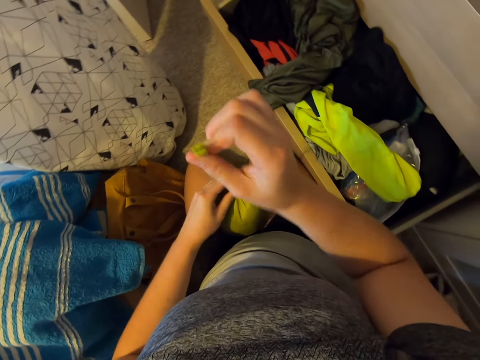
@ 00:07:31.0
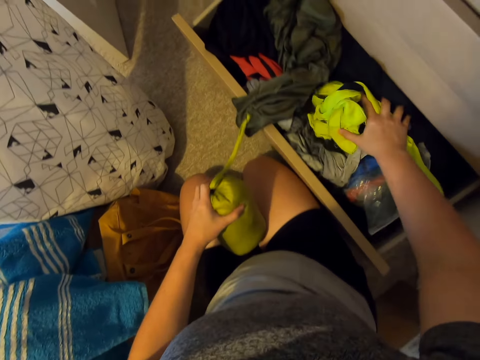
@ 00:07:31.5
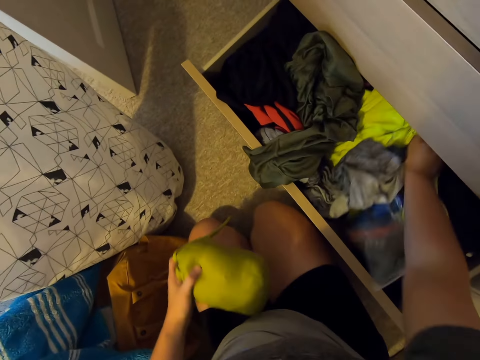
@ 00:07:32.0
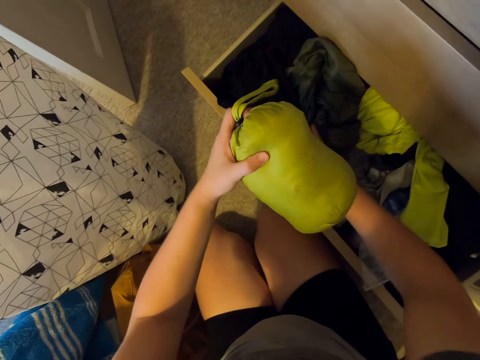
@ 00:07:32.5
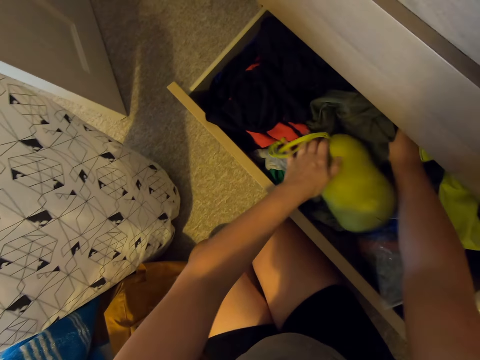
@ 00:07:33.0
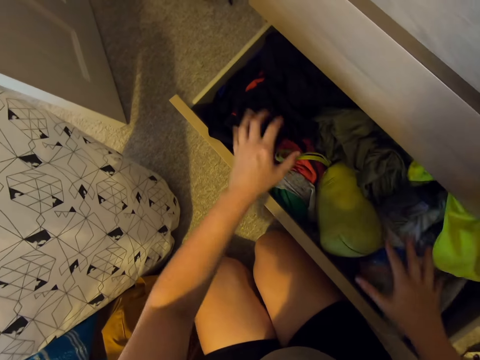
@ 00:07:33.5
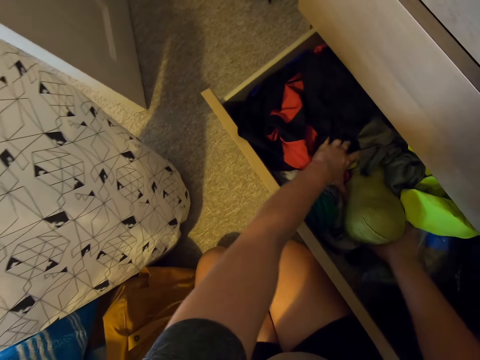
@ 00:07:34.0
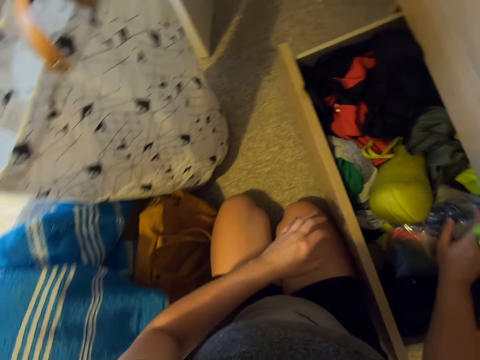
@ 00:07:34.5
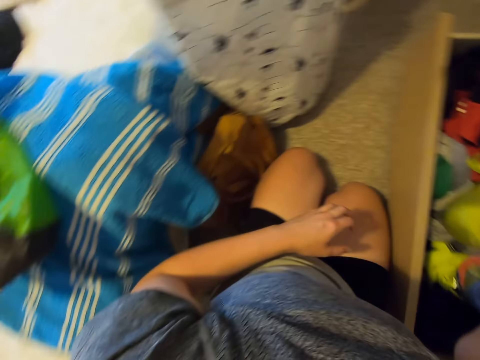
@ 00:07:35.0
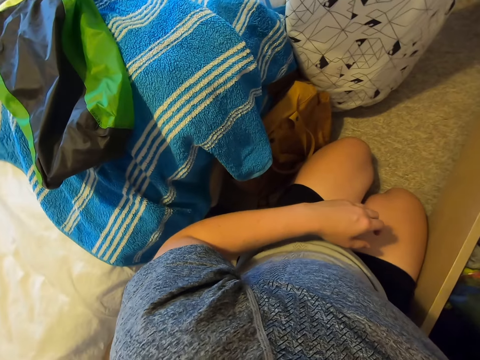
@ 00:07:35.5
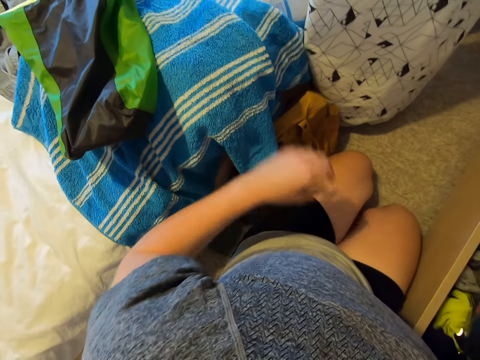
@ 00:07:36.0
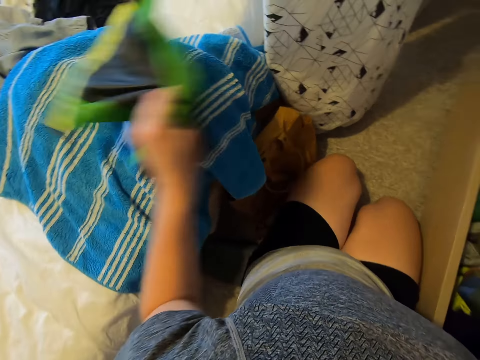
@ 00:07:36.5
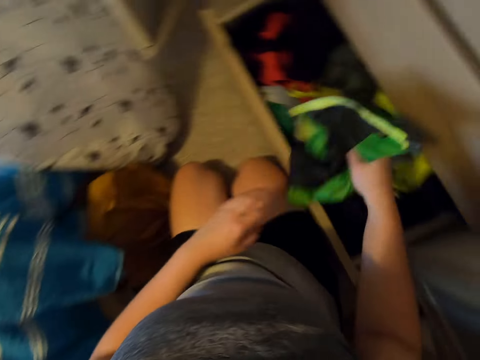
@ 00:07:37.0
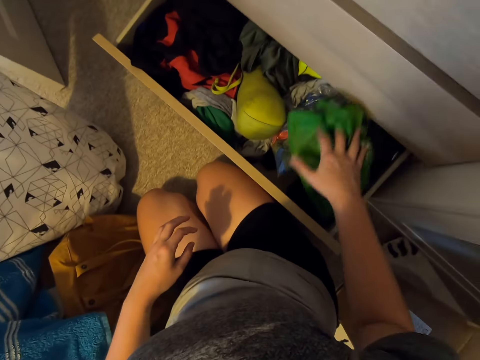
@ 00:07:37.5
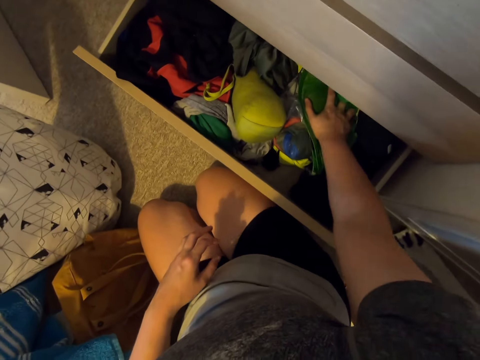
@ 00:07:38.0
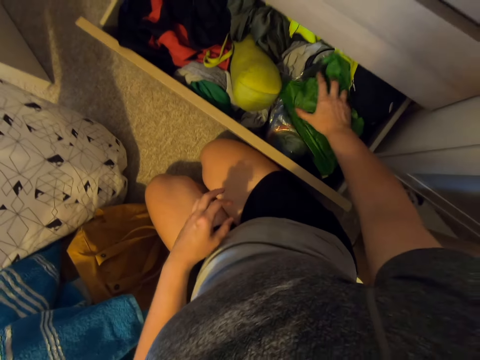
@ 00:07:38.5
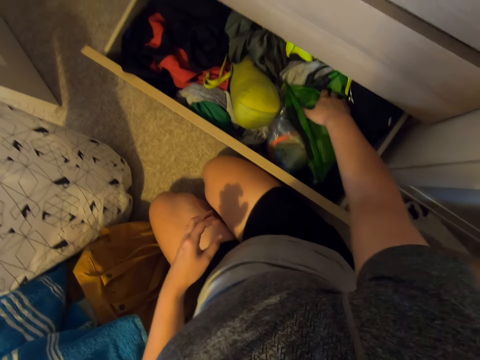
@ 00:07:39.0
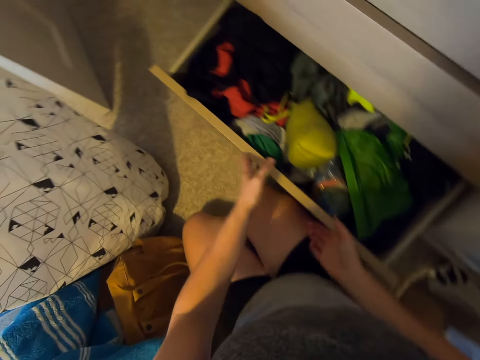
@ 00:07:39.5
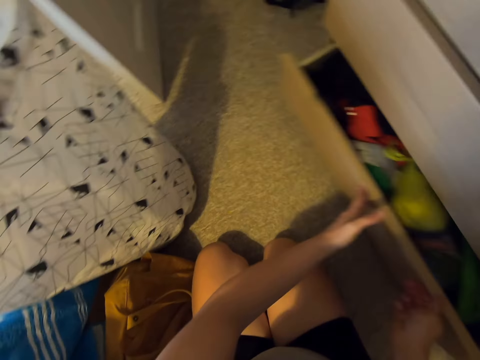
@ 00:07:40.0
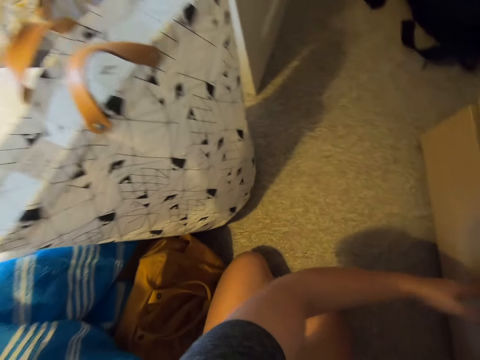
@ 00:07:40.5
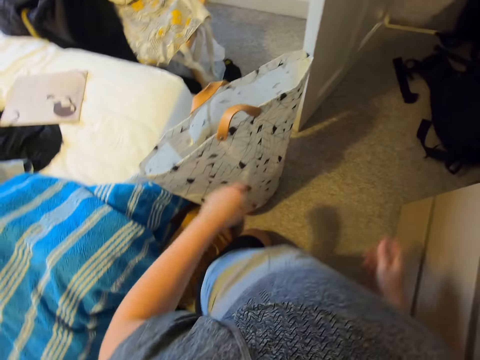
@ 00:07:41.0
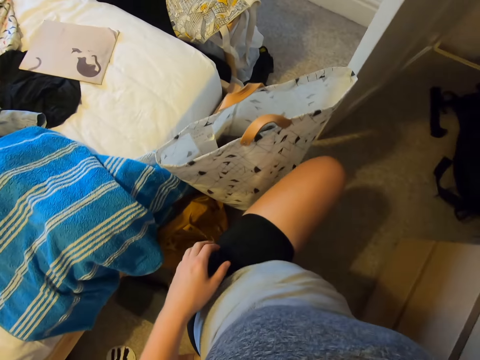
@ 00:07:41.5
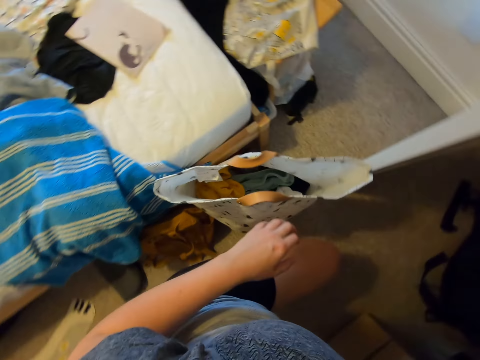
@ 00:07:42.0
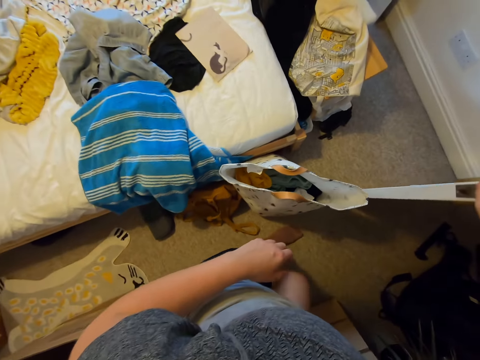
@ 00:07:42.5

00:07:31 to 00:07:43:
The camera wearer moves clothes in the drawer. They put the bag in the drawer. They move clothes in the drawer. They move paper in the drawer. They pick up a bag. They pick up a bag with the other hand. They put the bag in the drawer. They move the bag in the drawer. They close the drawer. They stand up.

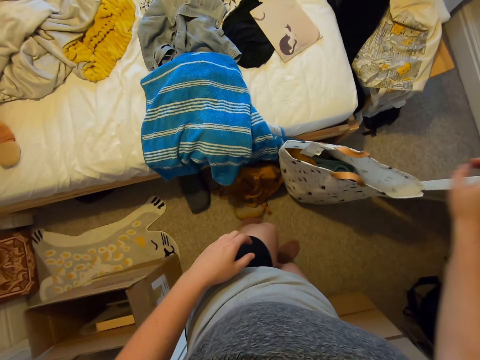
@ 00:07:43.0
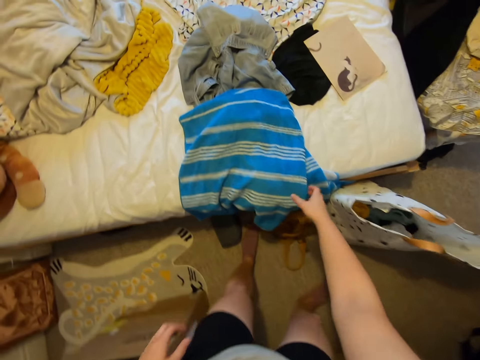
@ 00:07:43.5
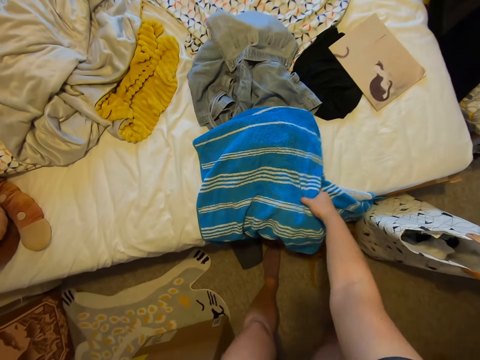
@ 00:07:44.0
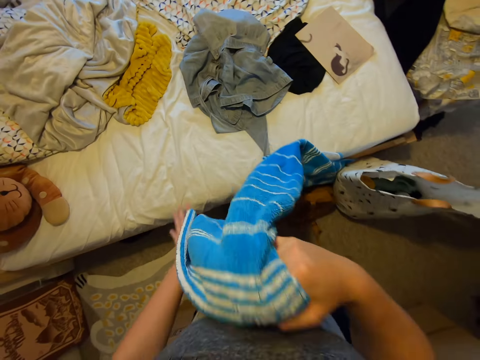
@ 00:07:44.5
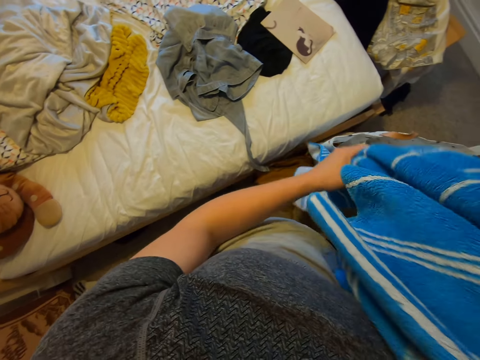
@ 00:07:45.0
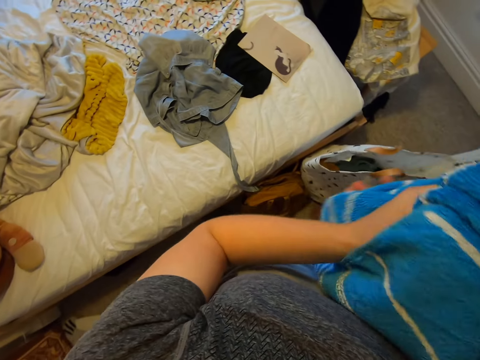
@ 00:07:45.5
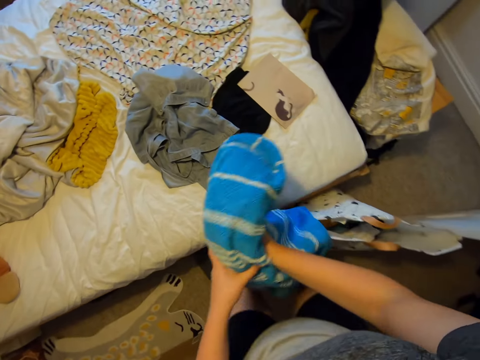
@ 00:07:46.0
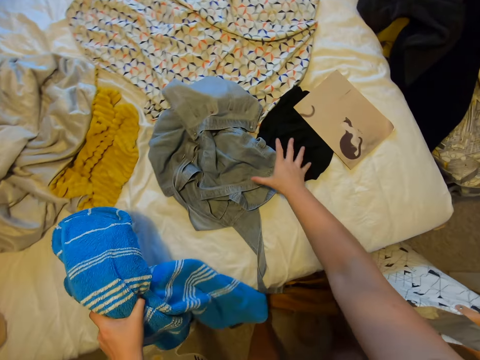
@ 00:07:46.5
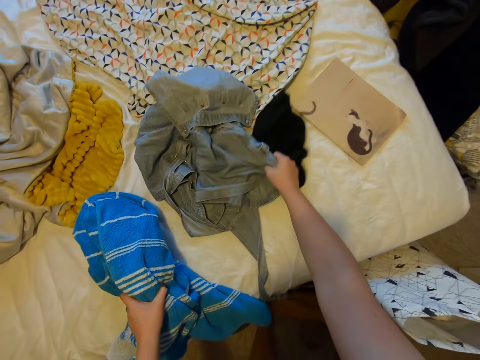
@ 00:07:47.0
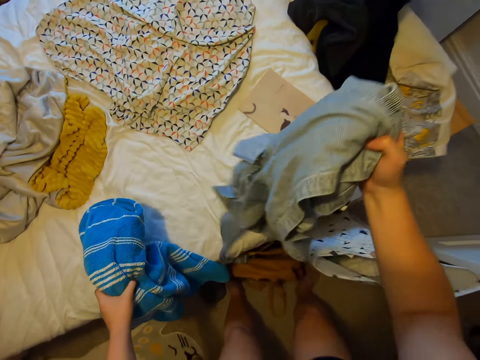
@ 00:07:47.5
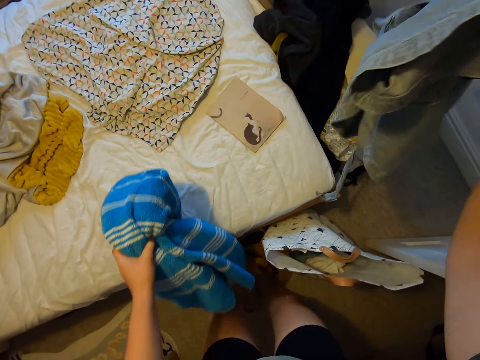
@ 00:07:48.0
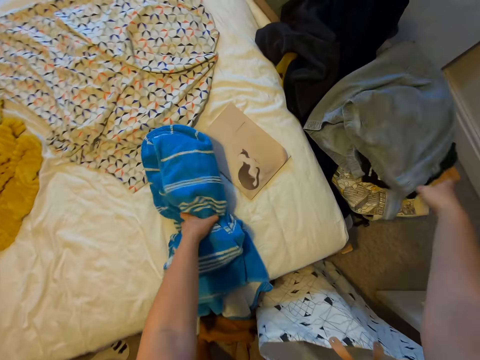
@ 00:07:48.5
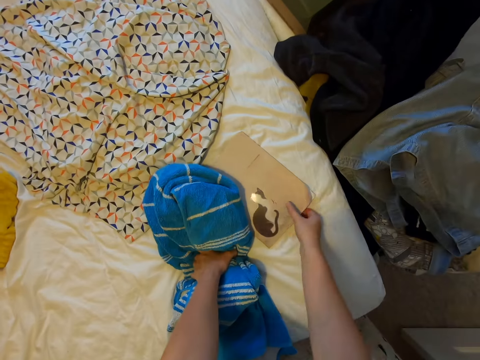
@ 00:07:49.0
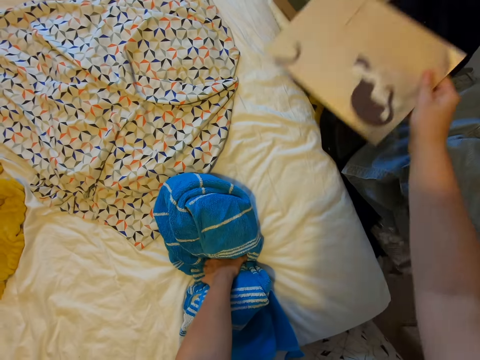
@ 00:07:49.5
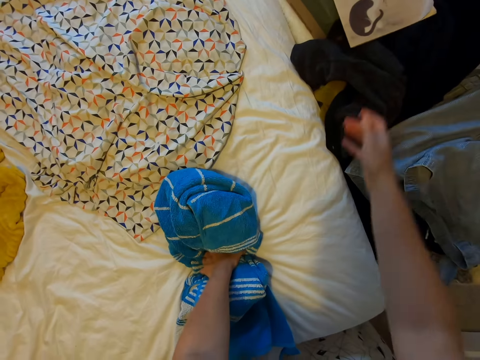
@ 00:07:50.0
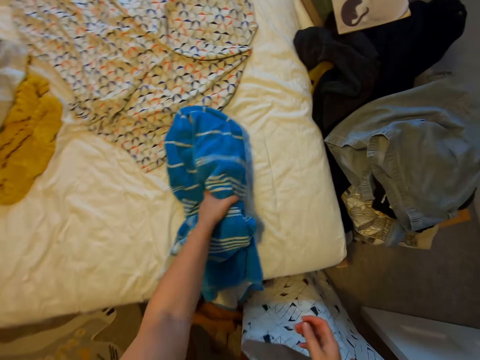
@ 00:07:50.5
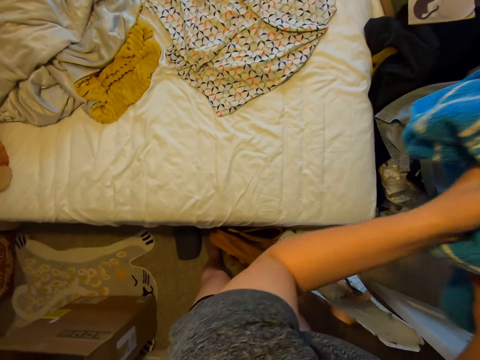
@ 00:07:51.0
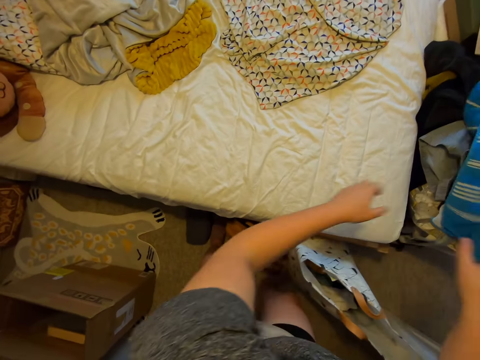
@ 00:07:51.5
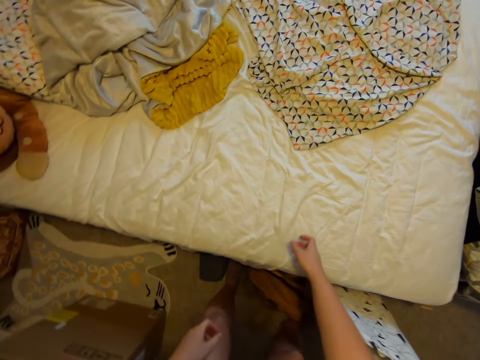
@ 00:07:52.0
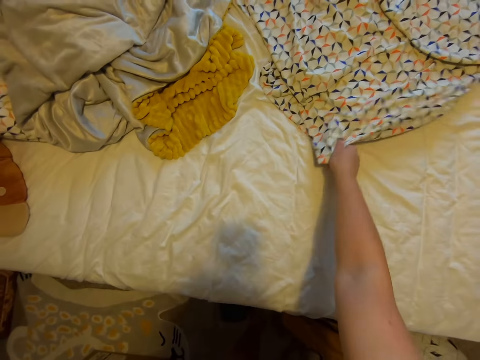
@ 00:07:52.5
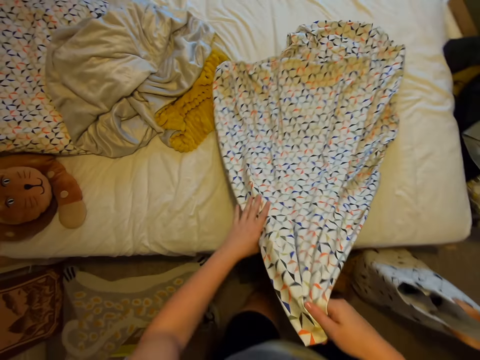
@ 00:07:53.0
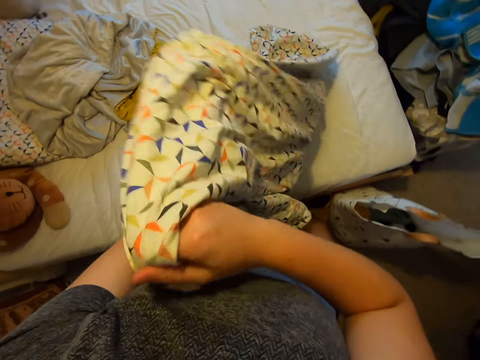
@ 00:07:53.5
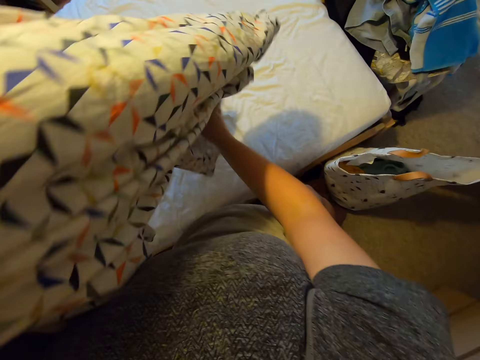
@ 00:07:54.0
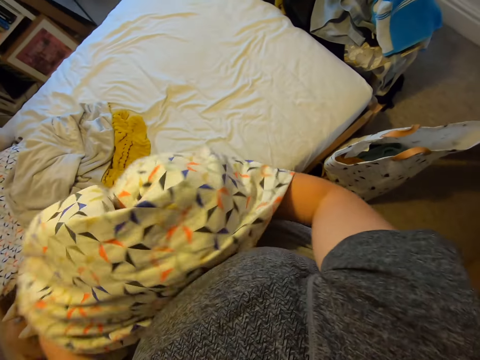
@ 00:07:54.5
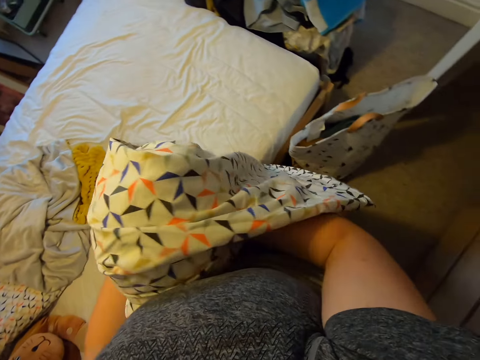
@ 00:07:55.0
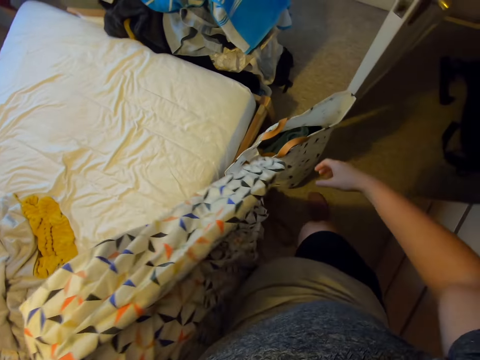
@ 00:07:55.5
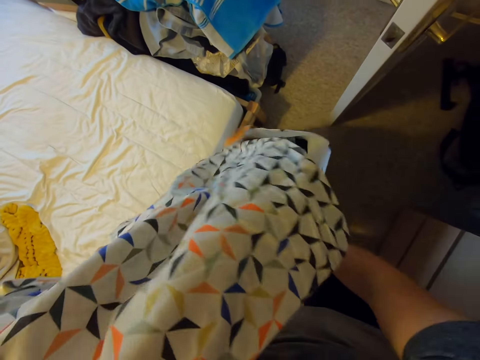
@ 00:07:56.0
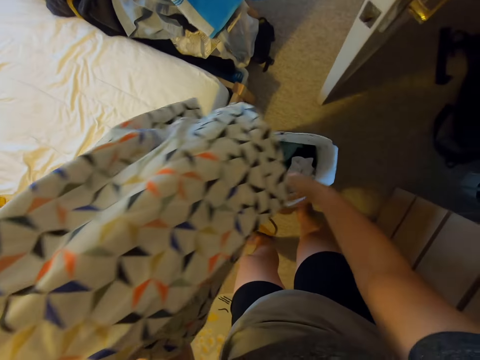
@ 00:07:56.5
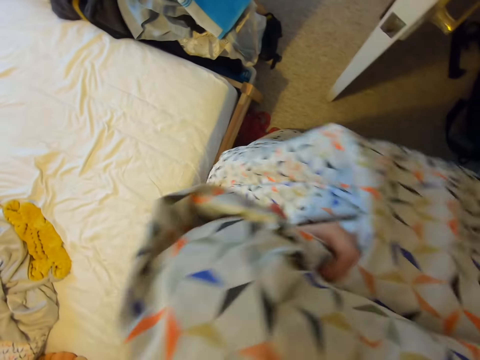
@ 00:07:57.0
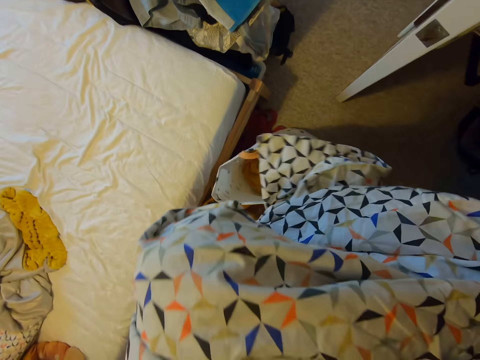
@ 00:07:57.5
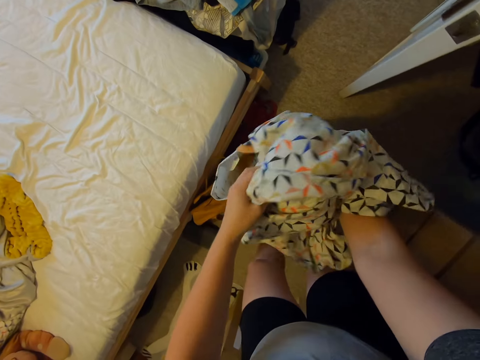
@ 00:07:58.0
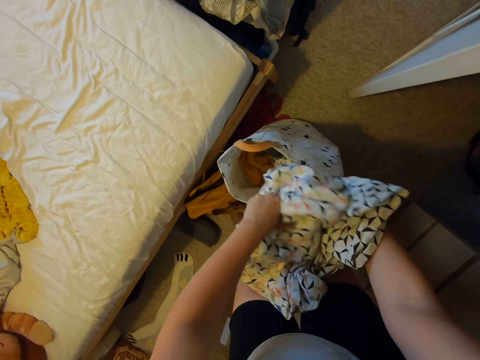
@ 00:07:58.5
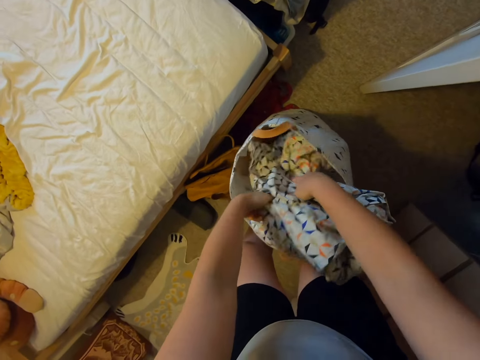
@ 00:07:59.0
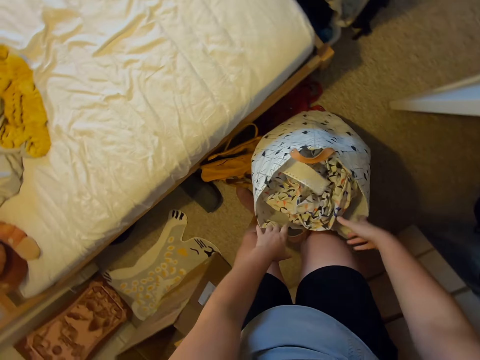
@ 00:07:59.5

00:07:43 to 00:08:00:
The camera wearer bends downwards. They pick up a shawl on the bed. They fold the shawl. They hold the shawl on the bed. They pick up clothes on the bed. They hold the shawl on the bed. They drop the clothes on the floor. They pick up a book on the bed. They put the book on the night stand. They move around. They drop the shawl on the floor. They pick up a bedsheet on the bed. They fold the bedsheet. They hold the bag. They fold the bedsheet and put the bedsheet in the bag.
